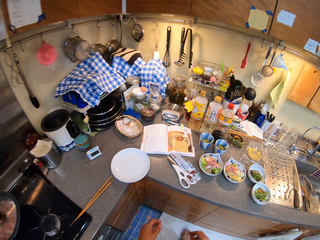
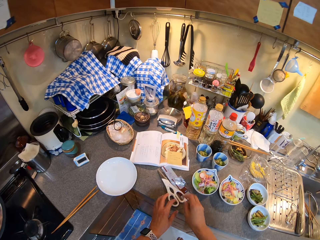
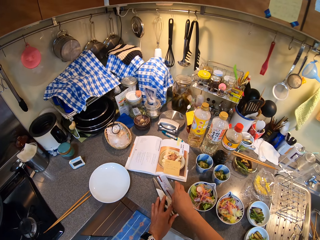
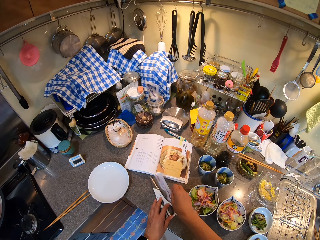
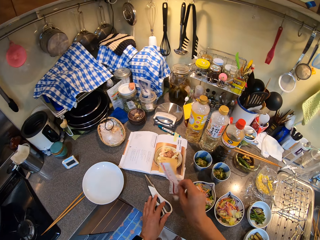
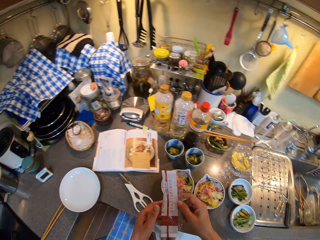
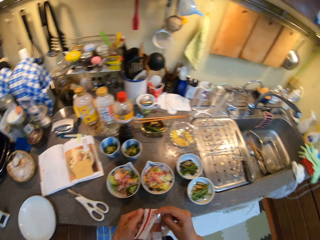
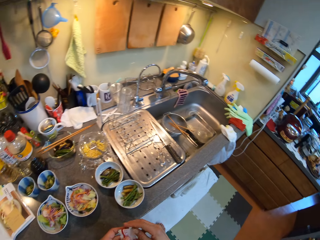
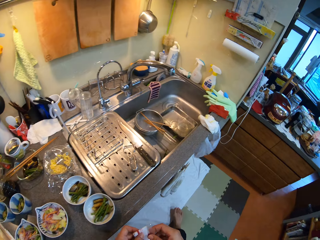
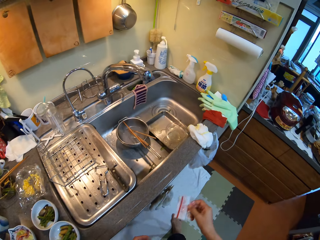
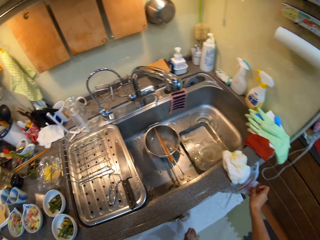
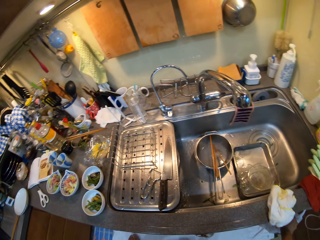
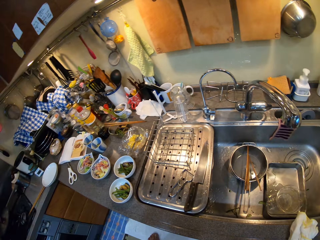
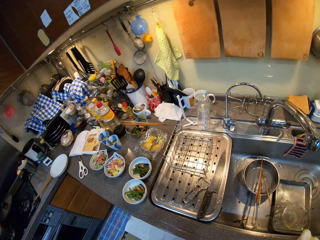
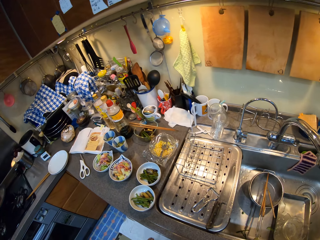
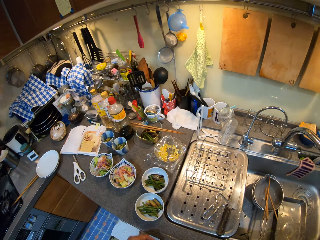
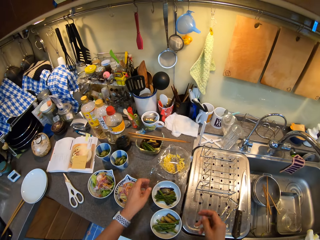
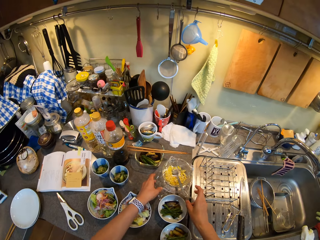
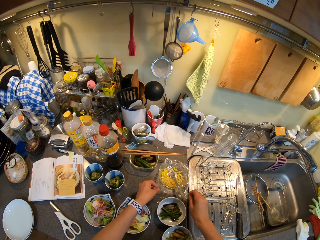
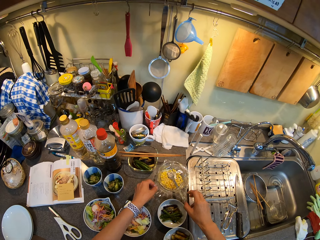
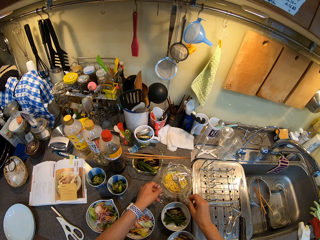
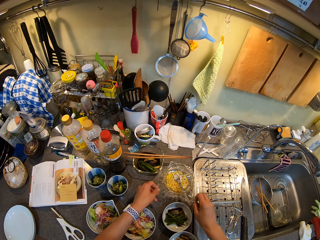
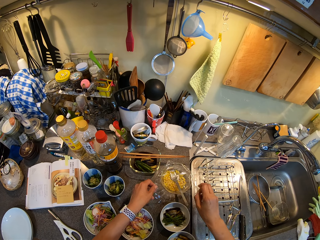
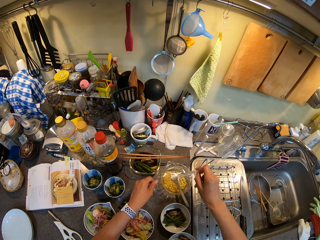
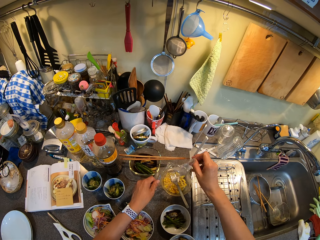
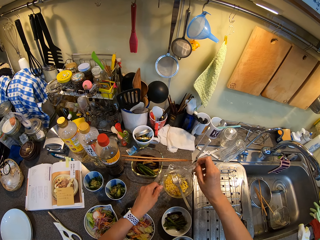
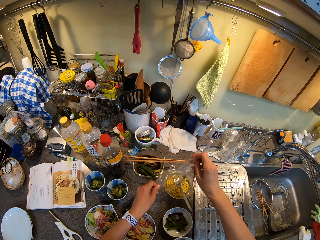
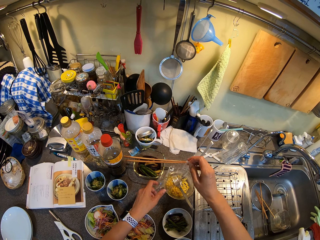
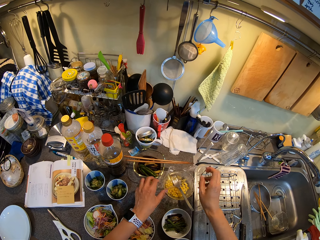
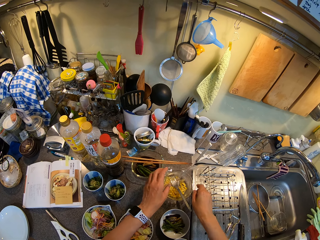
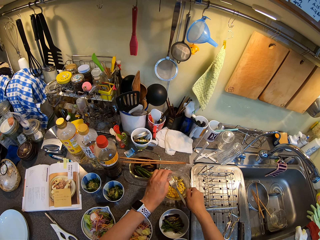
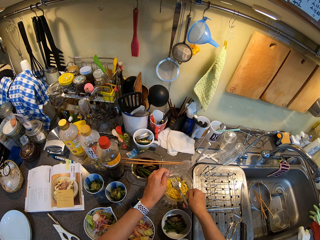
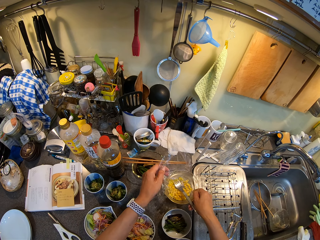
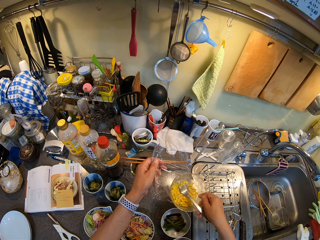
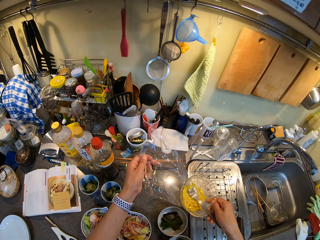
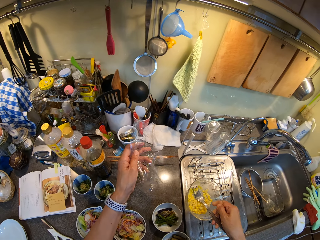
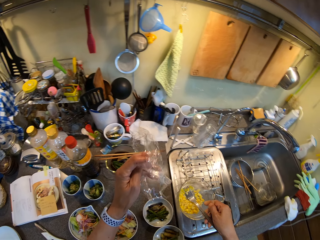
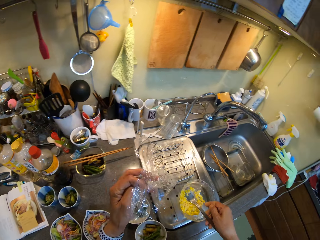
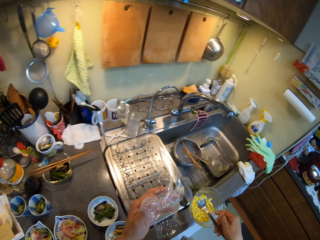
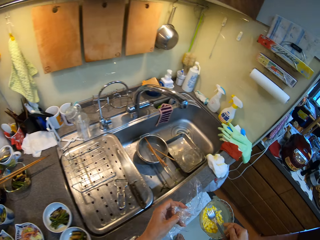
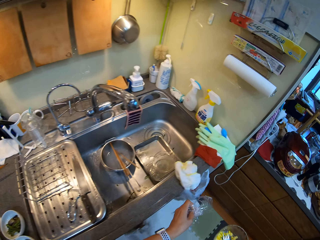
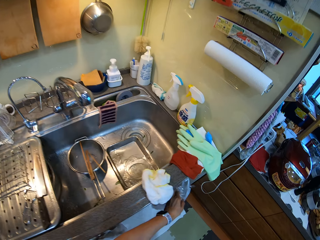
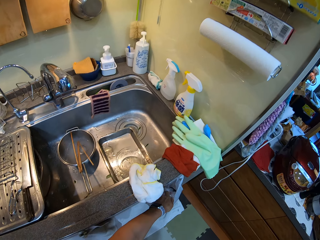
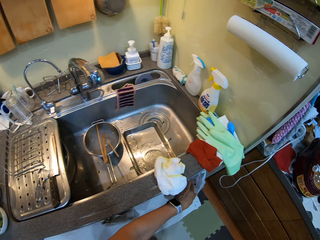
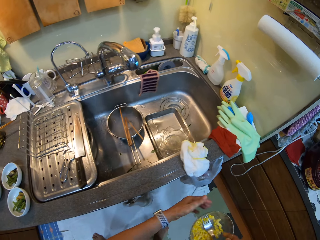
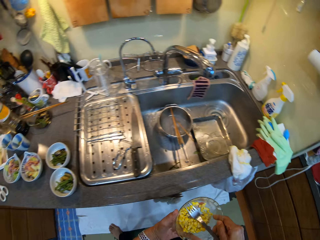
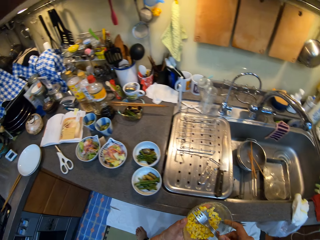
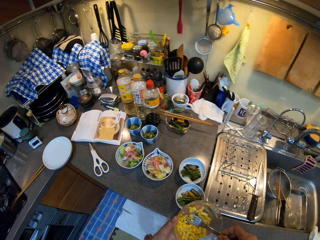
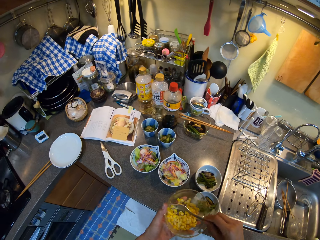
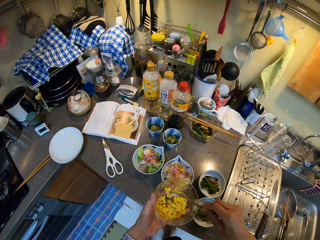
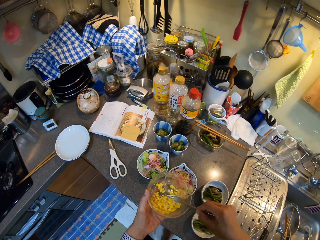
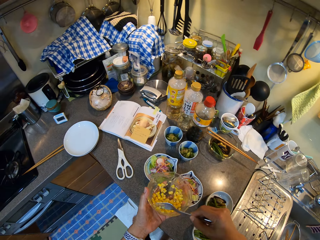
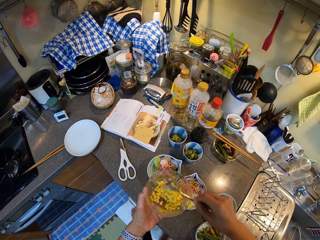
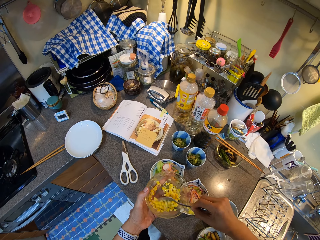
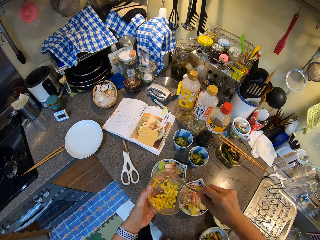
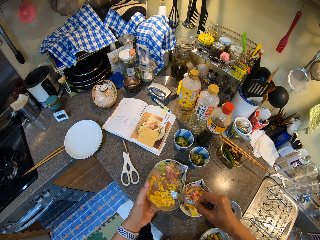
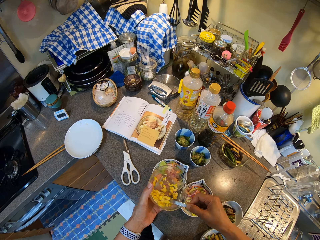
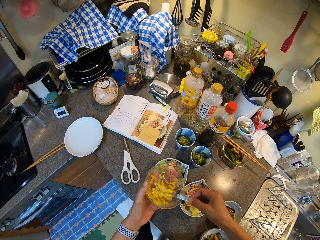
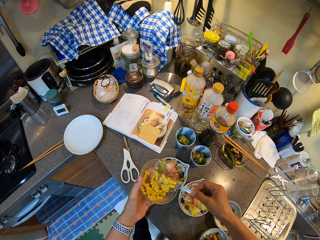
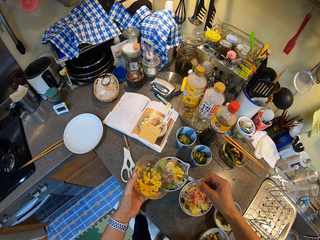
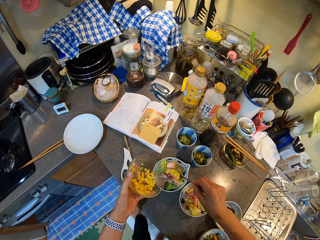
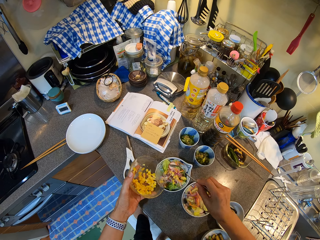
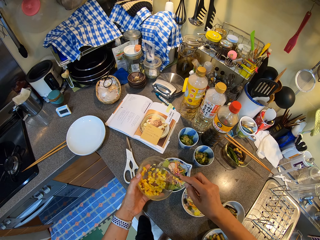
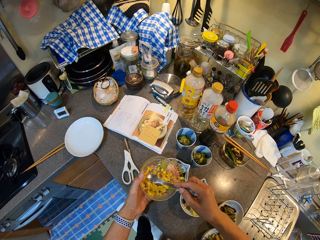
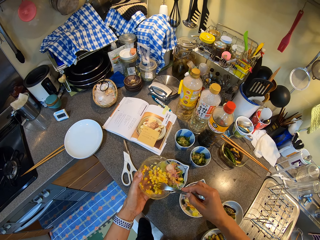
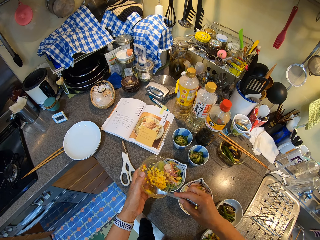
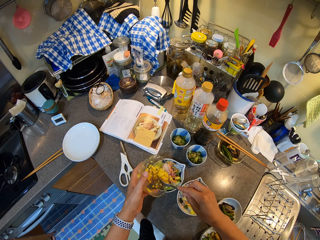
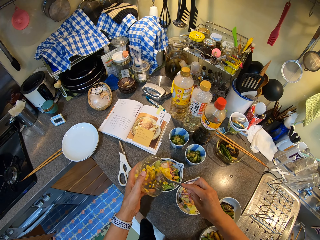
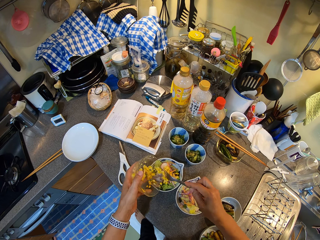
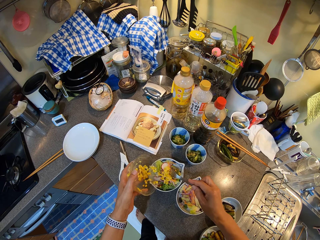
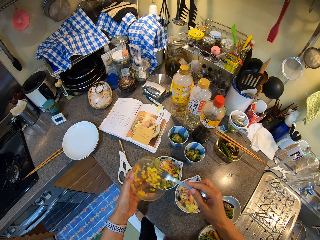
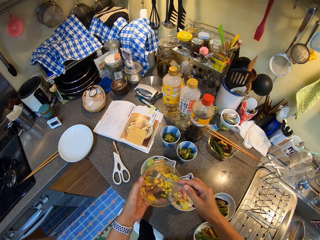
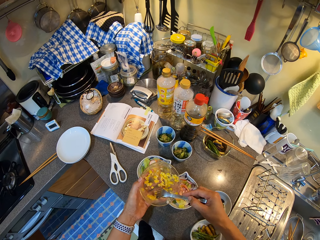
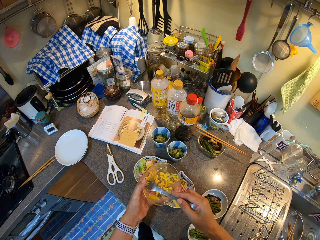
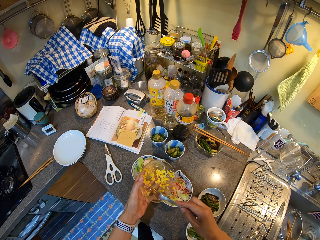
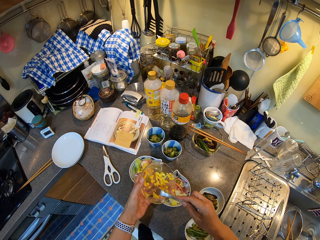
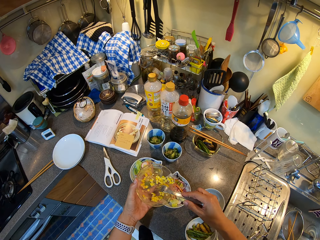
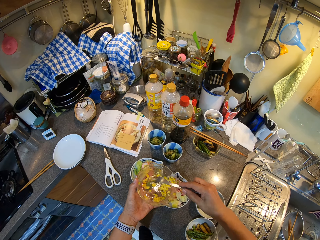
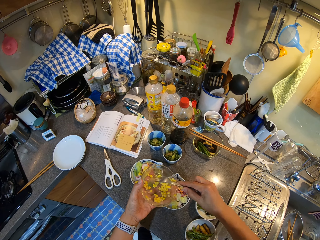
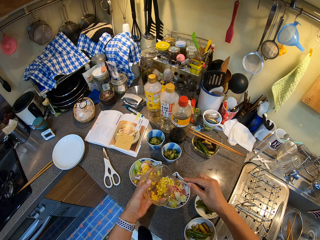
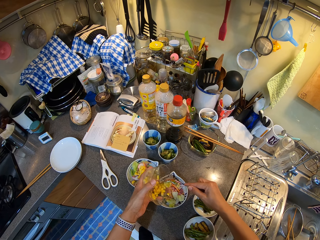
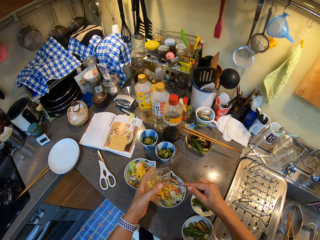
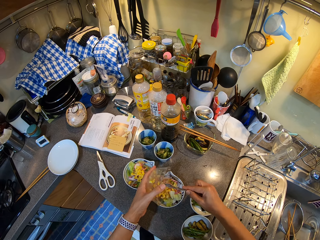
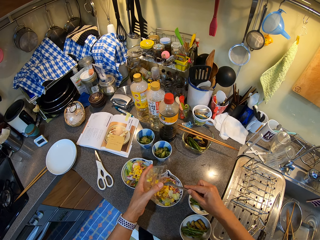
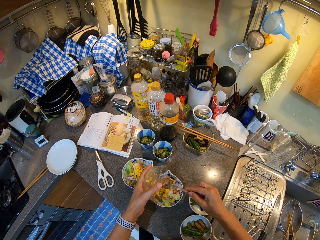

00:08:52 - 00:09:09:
The camera wearer picks a piece of cut salad packet. They walk in the kitchen. They put the piece of cut salad packet in the paper bag. They walk in the kitchen. They unwrap a bowl of cheese. They pick the bowl of cheese. They put a cheese cover into the paper bag. They put something in the bowl. They serve cheese into the plates.

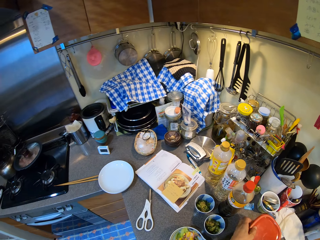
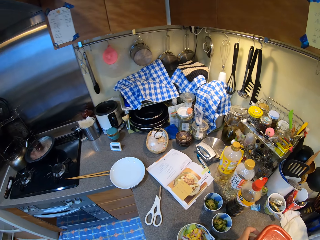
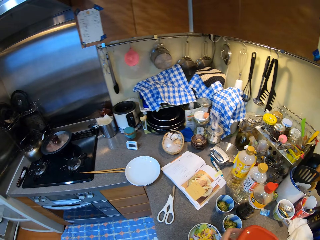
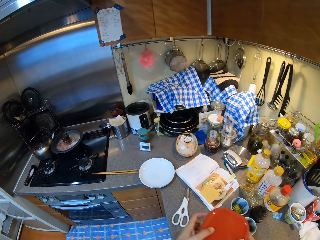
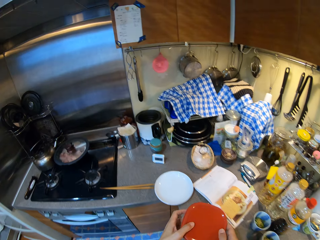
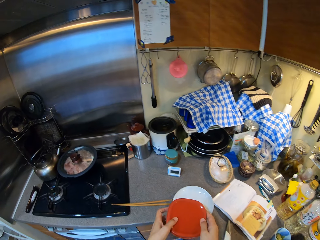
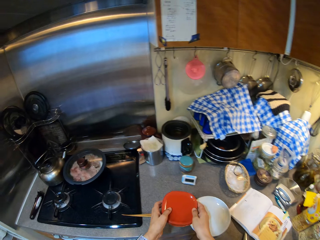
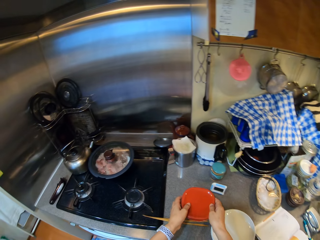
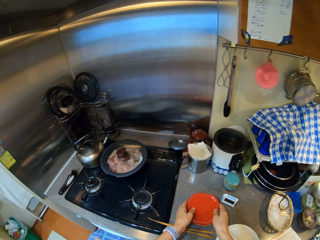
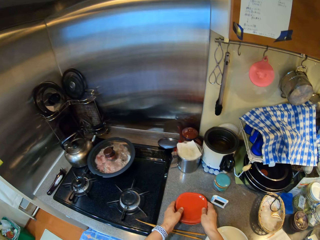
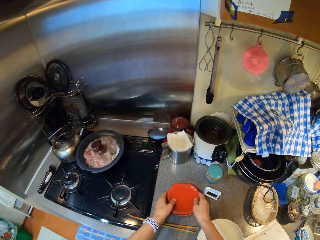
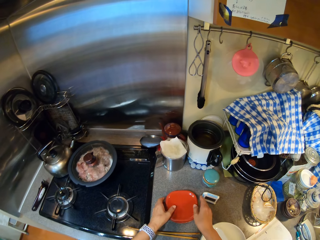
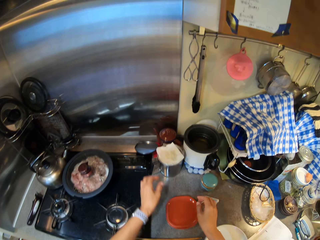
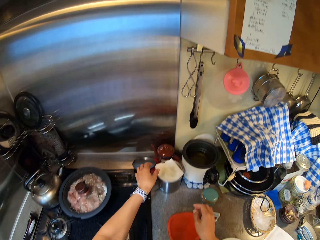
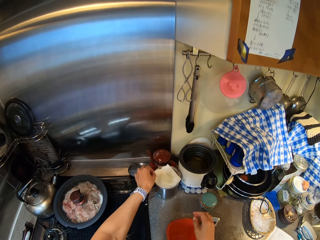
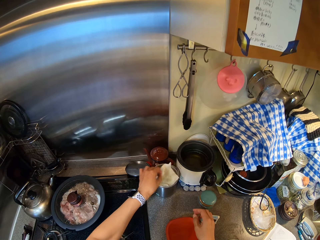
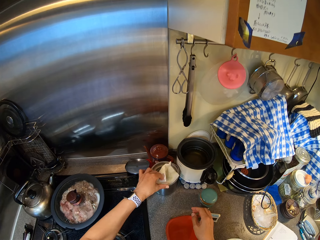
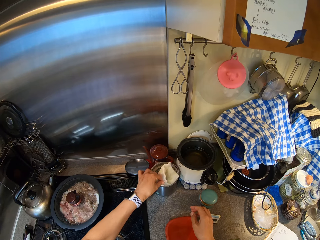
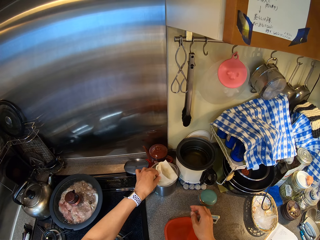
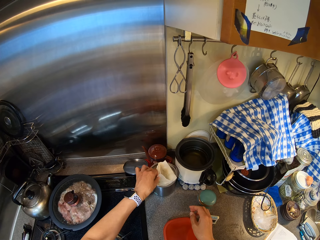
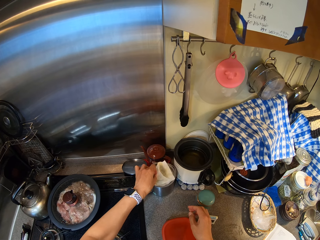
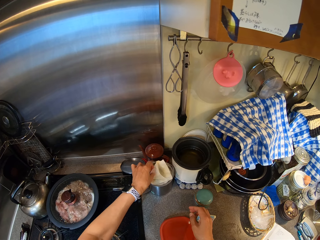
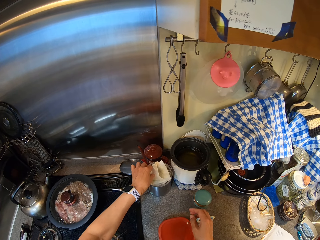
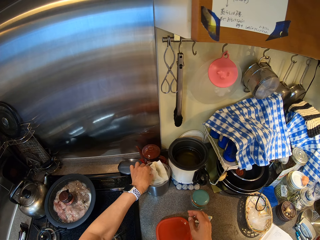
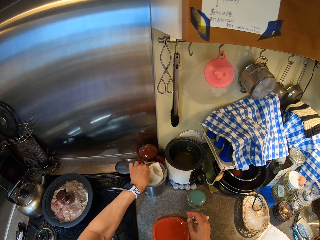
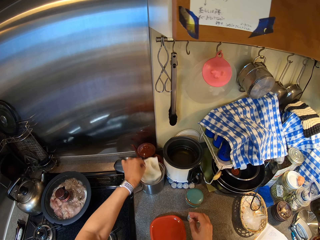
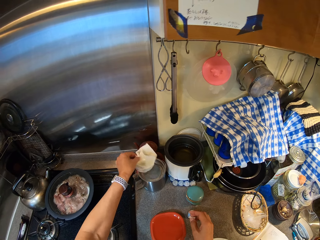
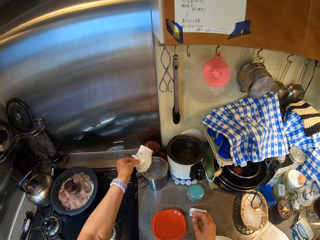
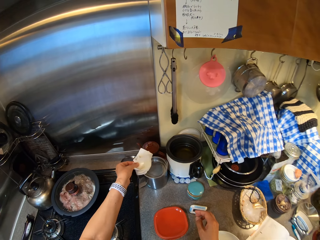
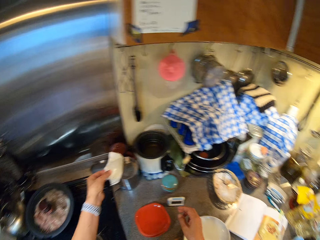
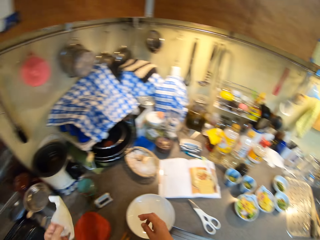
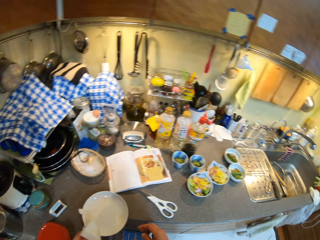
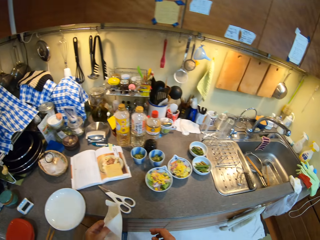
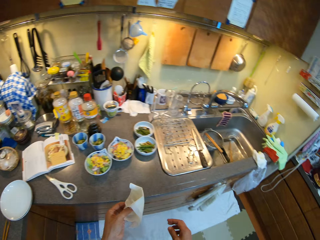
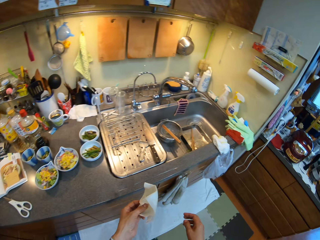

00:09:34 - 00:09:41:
The camera wearer moves a can on the countertop. They put a storage container on the cabinet. They pick up a paper.
